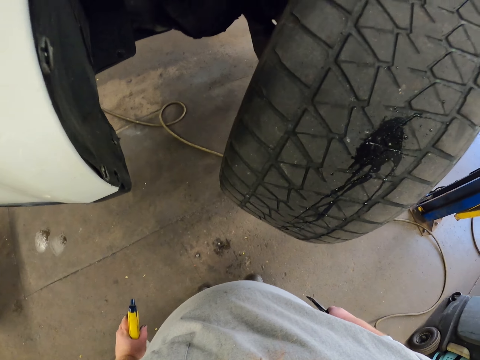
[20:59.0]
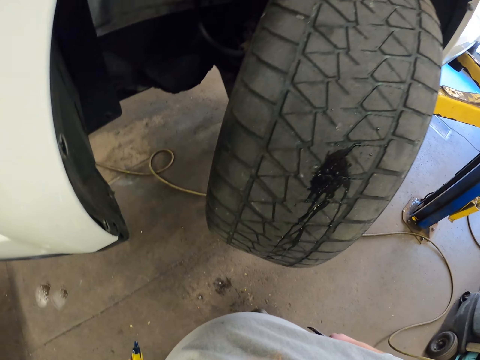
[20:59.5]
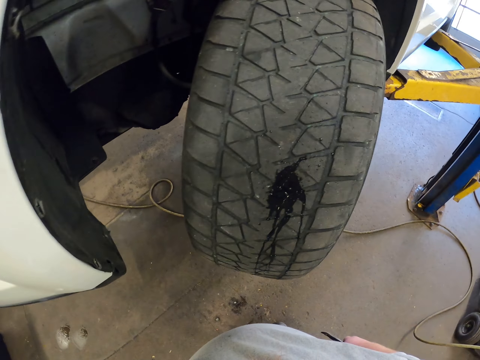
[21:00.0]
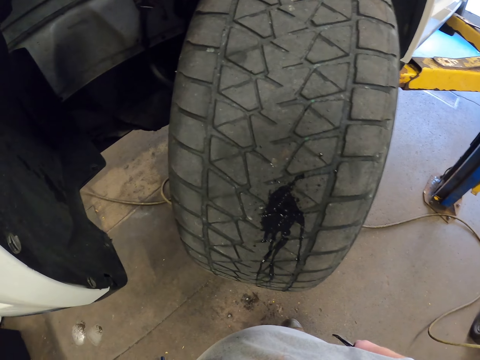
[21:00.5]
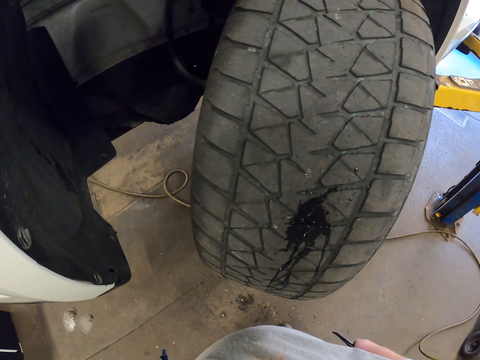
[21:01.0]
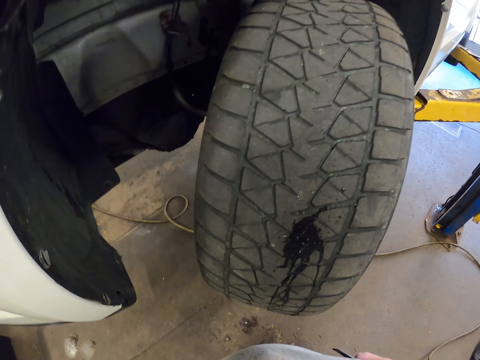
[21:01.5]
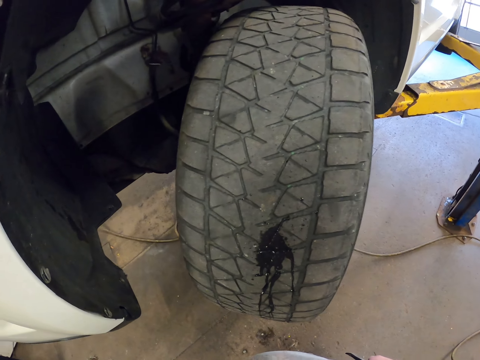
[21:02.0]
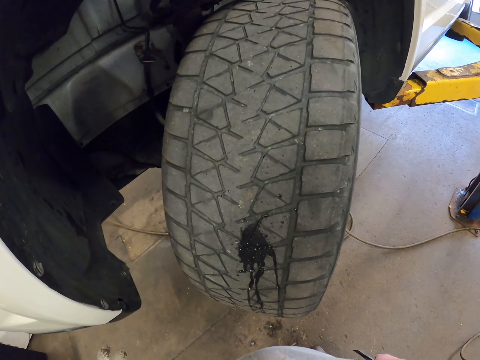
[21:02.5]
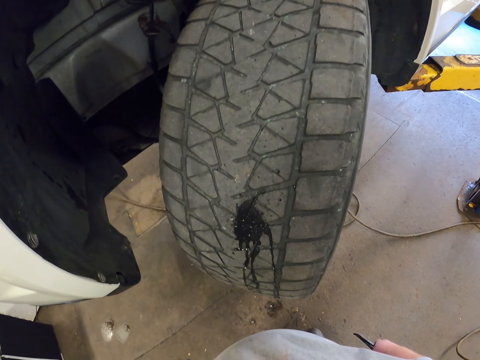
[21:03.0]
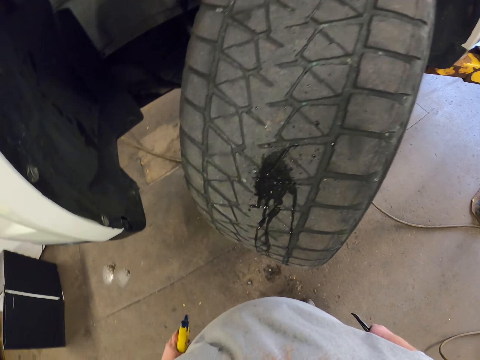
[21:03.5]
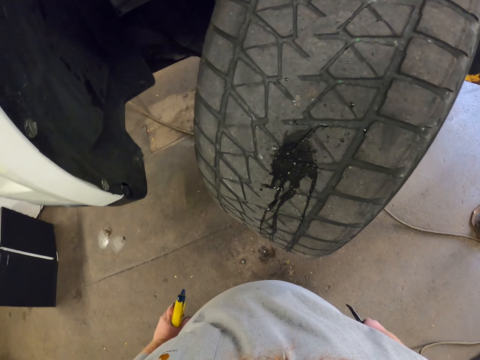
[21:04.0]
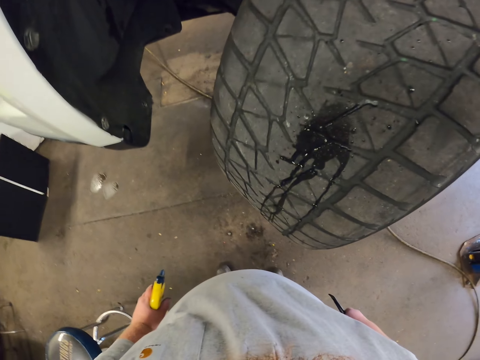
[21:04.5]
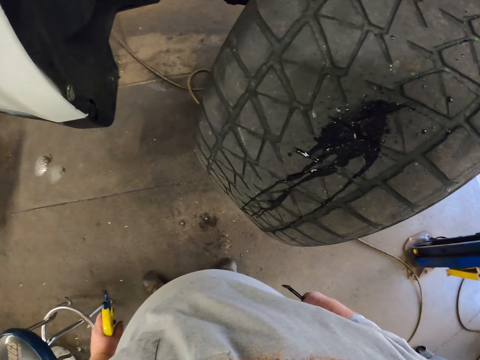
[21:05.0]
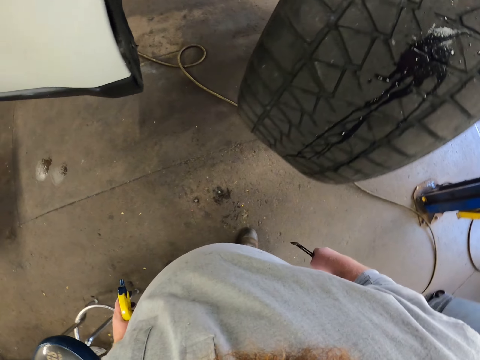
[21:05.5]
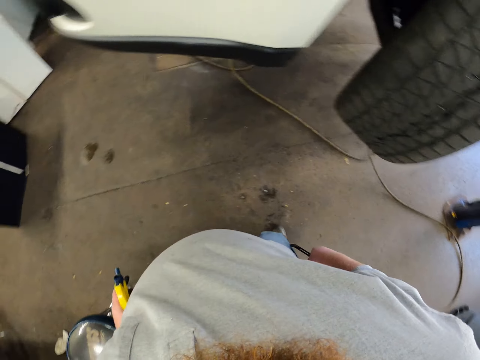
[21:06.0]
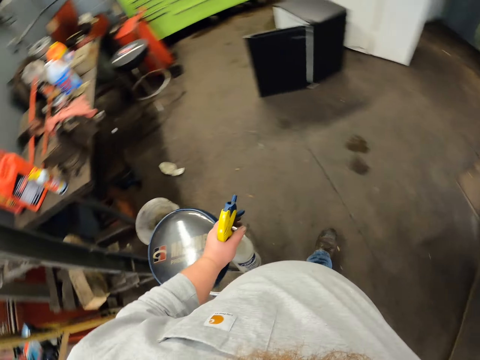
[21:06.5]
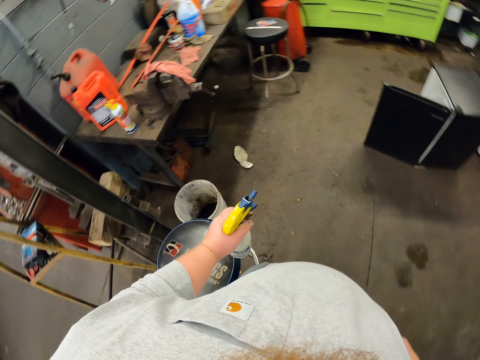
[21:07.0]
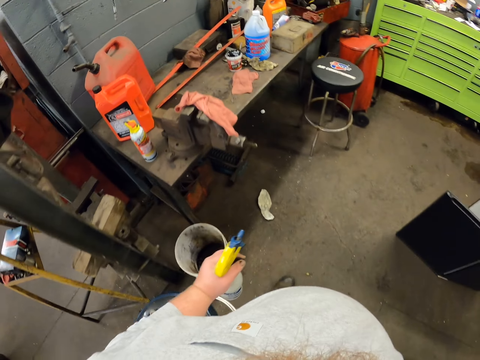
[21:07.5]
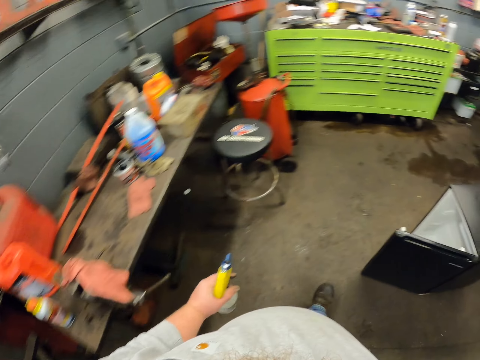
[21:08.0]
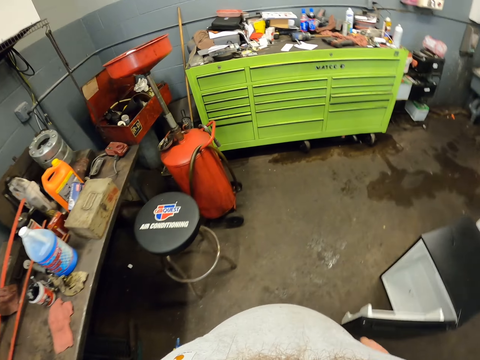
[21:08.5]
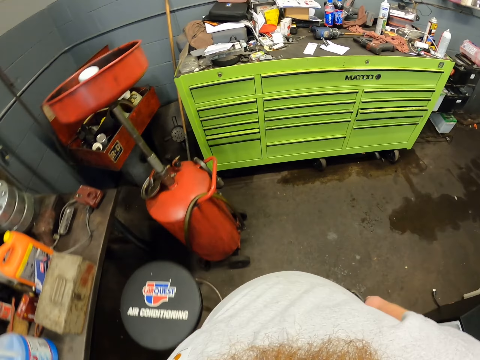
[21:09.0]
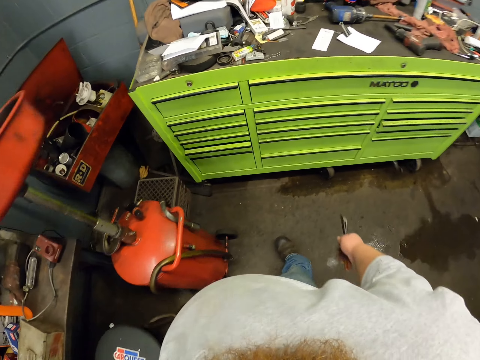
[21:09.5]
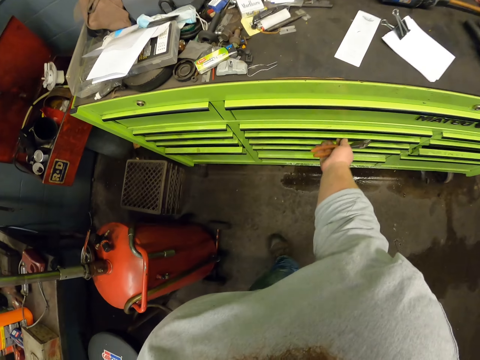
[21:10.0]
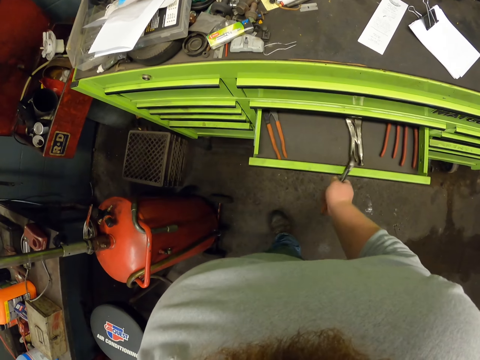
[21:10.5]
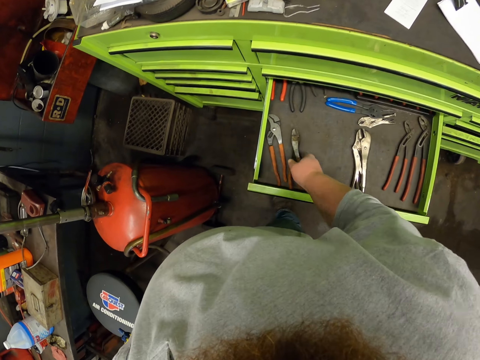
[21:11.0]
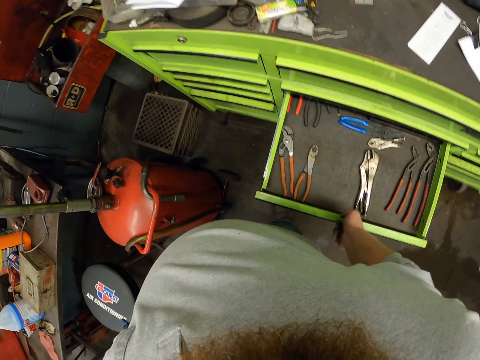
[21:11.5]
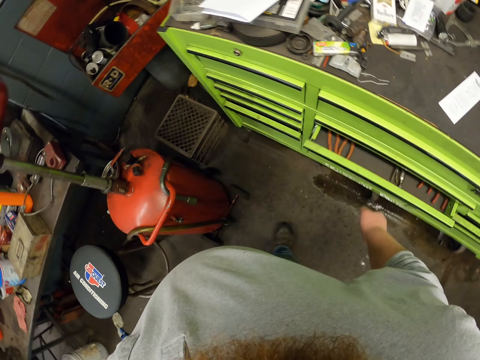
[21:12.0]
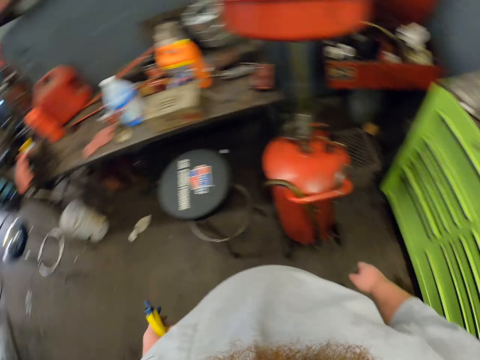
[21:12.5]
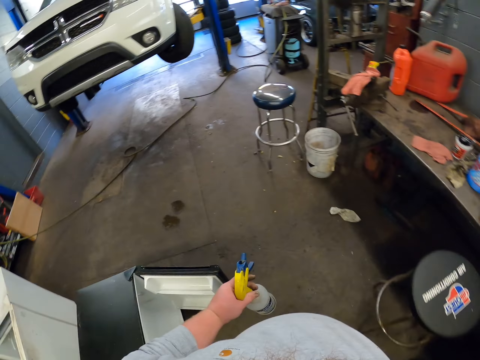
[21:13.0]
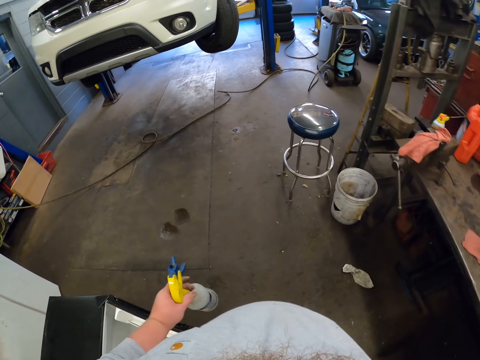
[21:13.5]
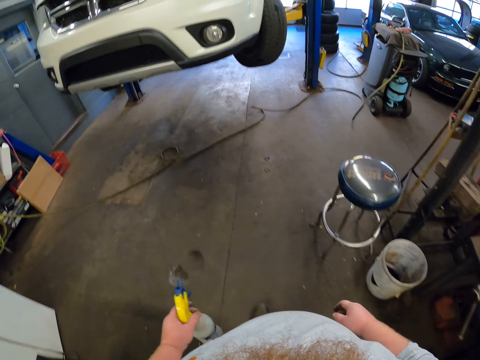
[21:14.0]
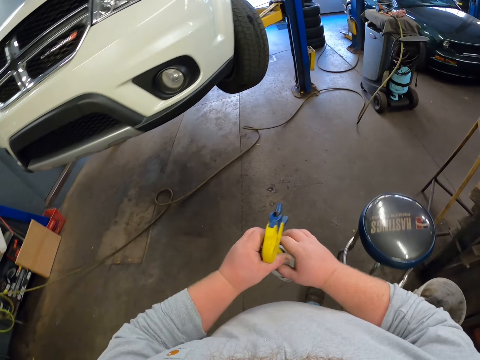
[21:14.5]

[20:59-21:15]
The camera wearer looks at the tire. They walk in the garage. They open a drawer. They put the plier or spanner in the drawer. They close the drawer. They walk in the garage. They exchange the spray bottle to the right hand.
